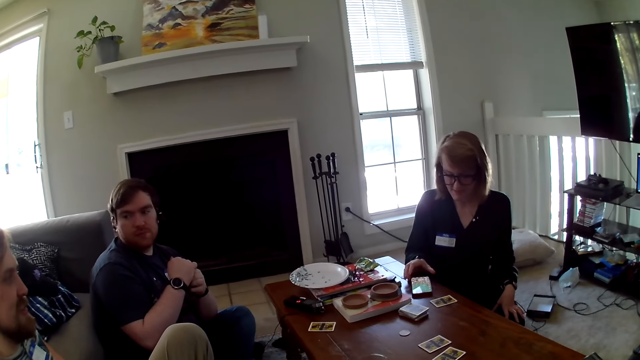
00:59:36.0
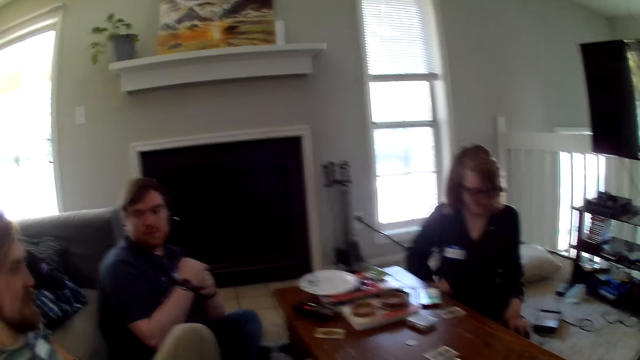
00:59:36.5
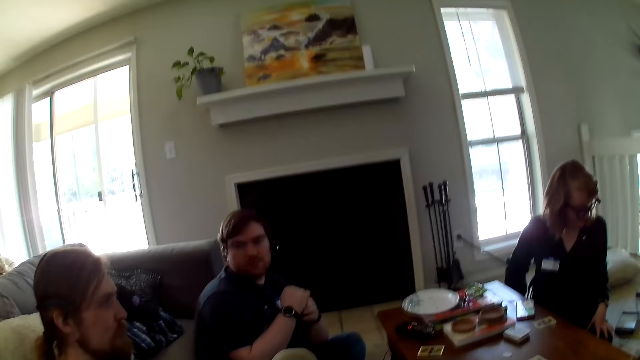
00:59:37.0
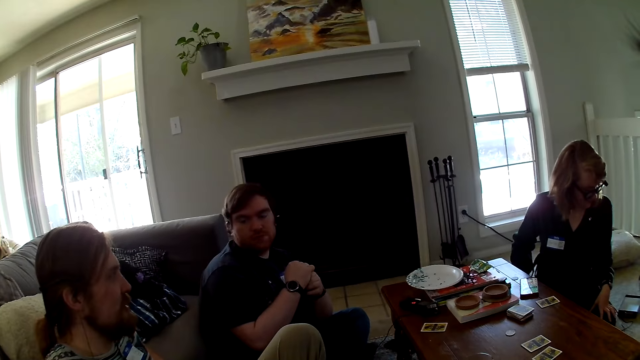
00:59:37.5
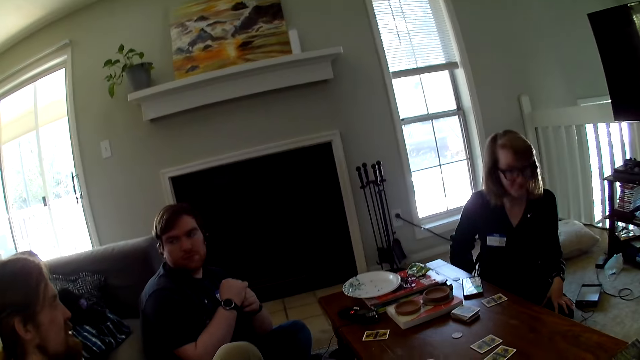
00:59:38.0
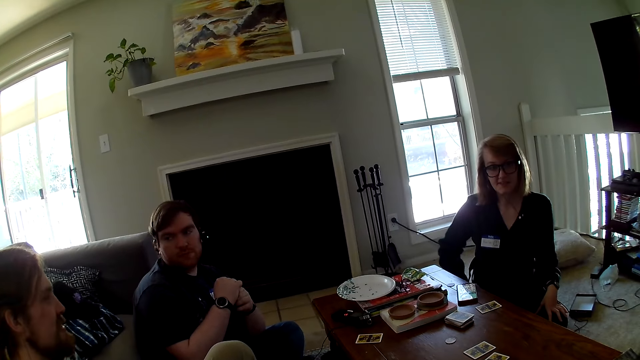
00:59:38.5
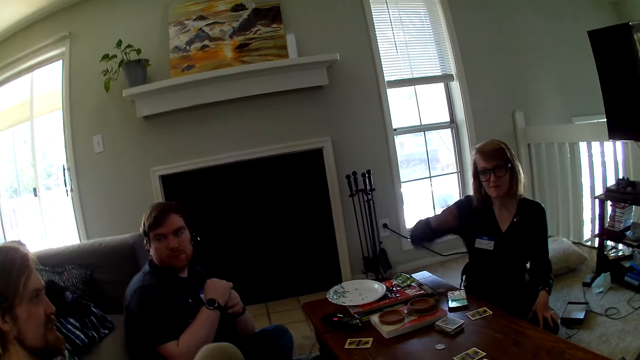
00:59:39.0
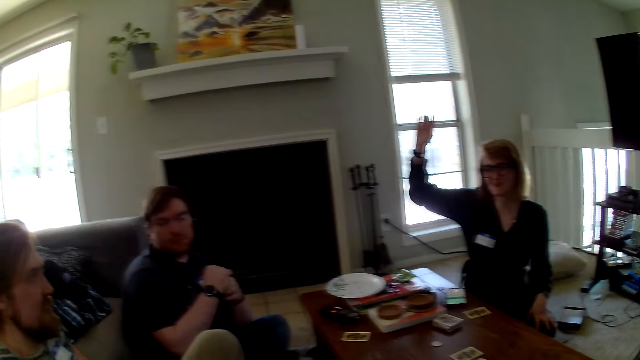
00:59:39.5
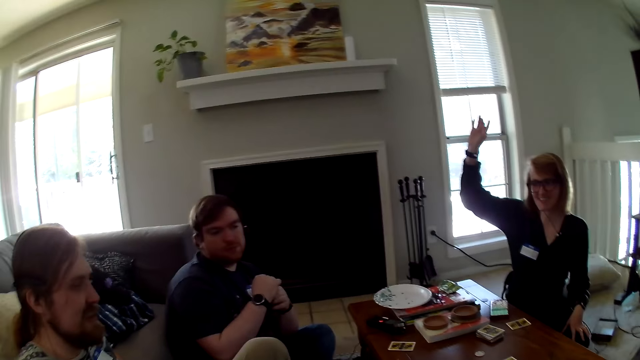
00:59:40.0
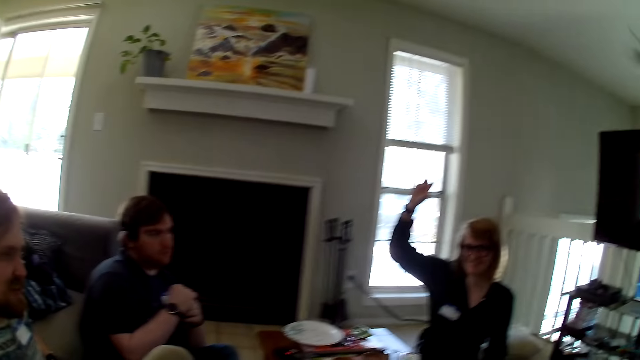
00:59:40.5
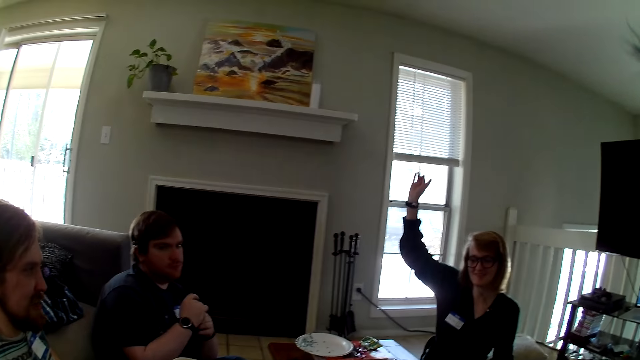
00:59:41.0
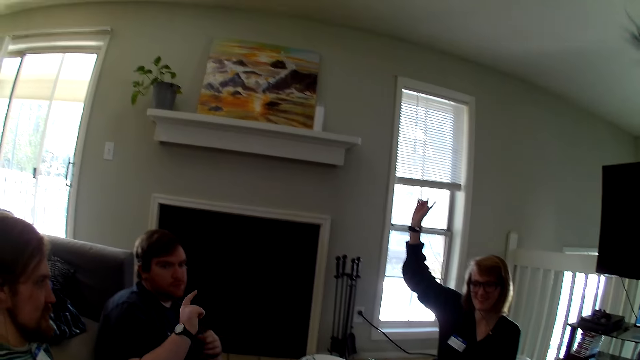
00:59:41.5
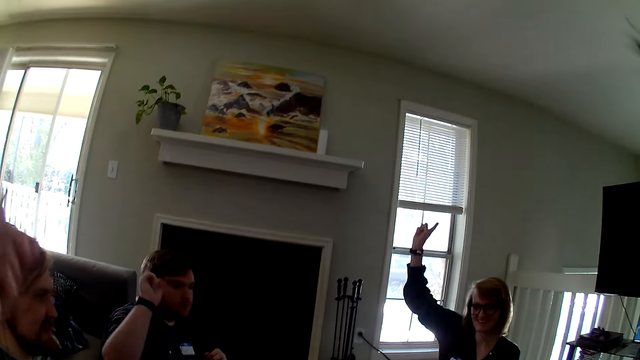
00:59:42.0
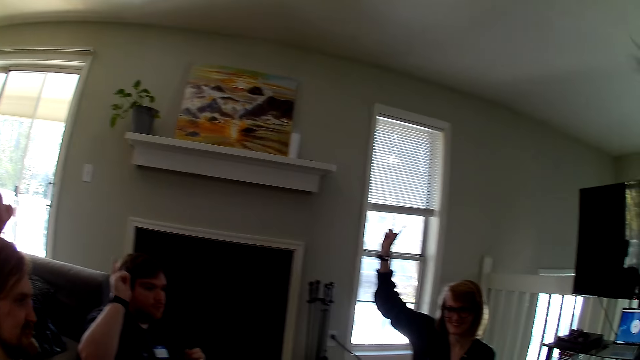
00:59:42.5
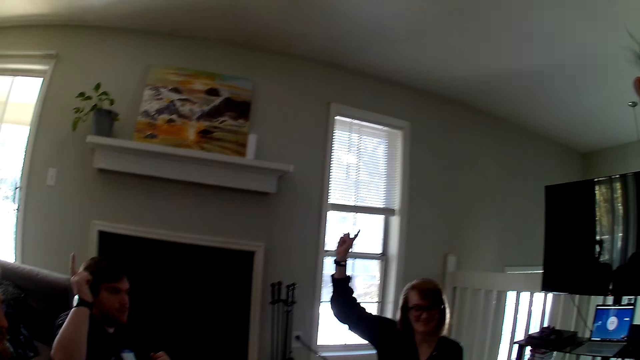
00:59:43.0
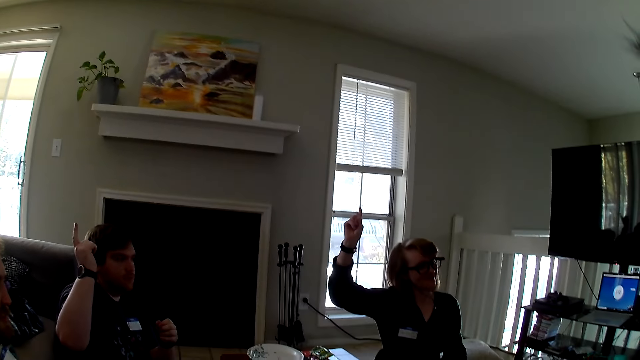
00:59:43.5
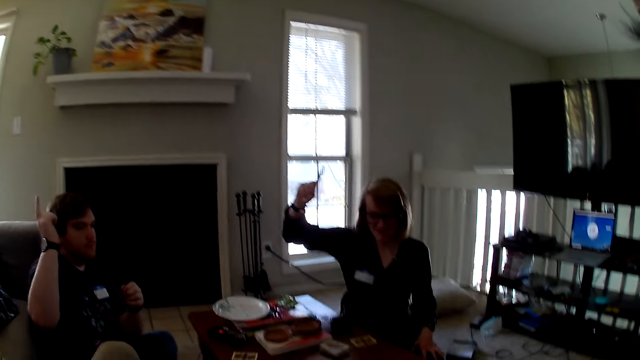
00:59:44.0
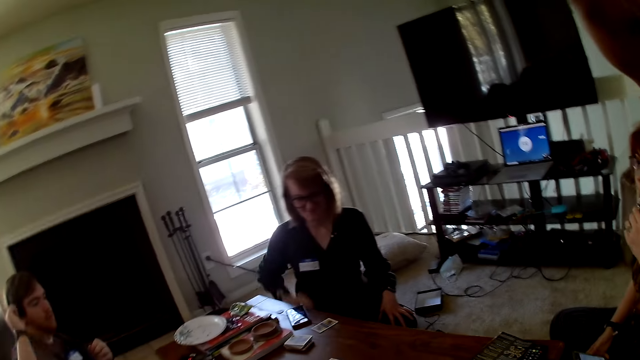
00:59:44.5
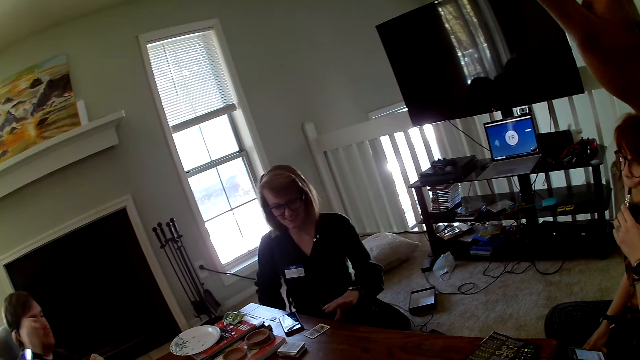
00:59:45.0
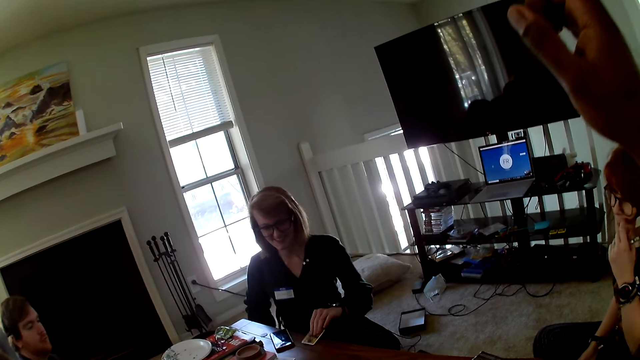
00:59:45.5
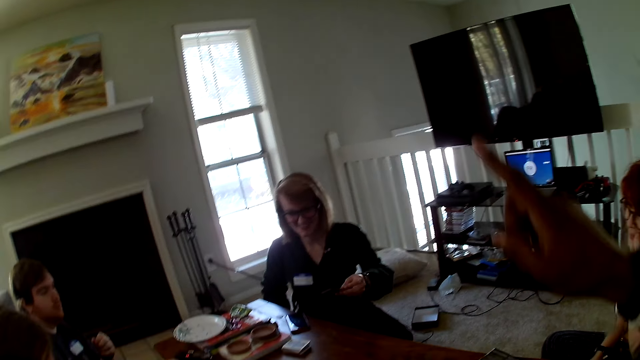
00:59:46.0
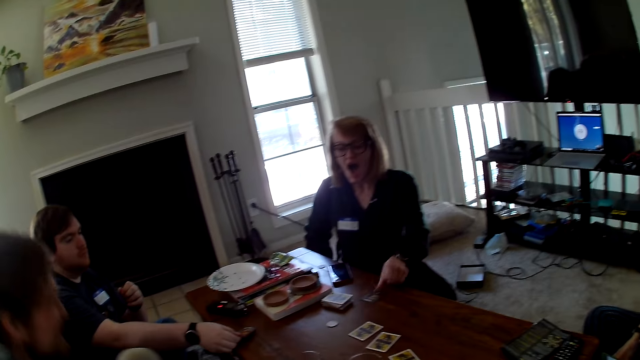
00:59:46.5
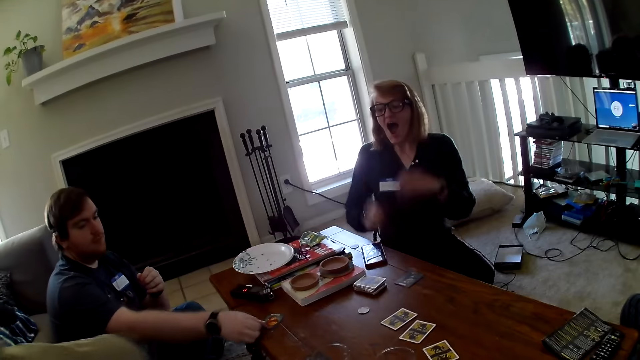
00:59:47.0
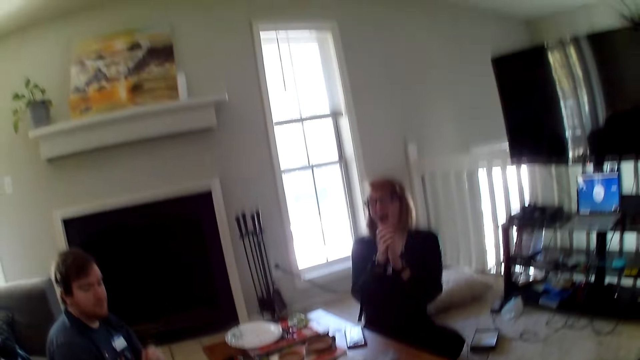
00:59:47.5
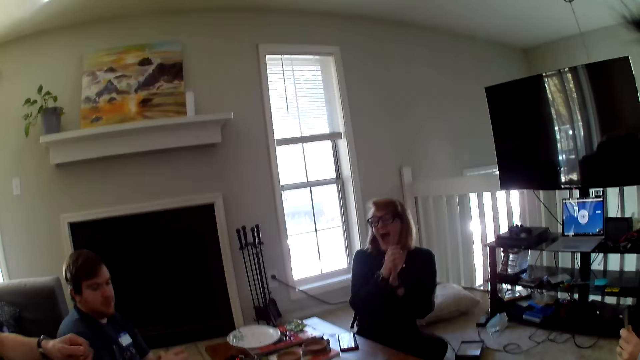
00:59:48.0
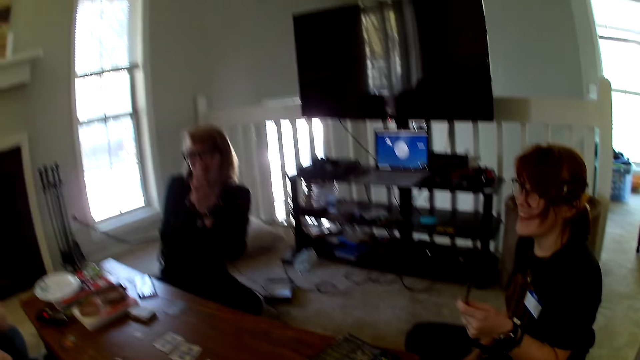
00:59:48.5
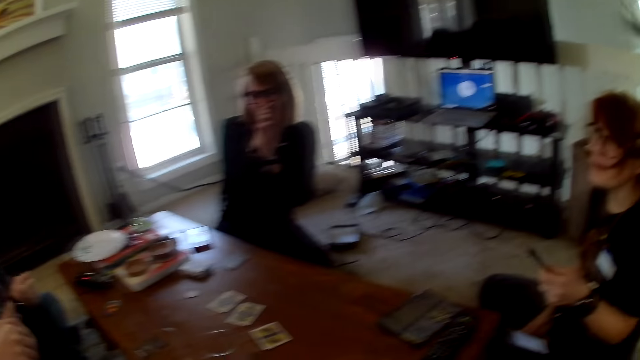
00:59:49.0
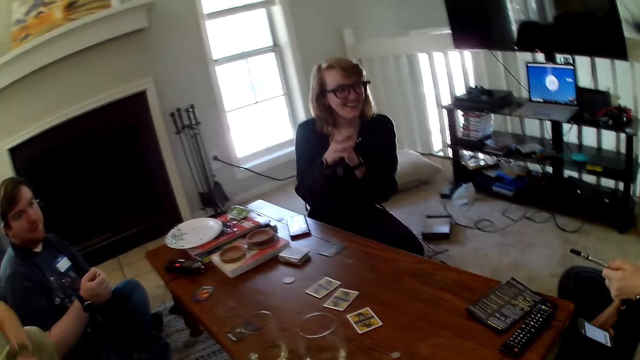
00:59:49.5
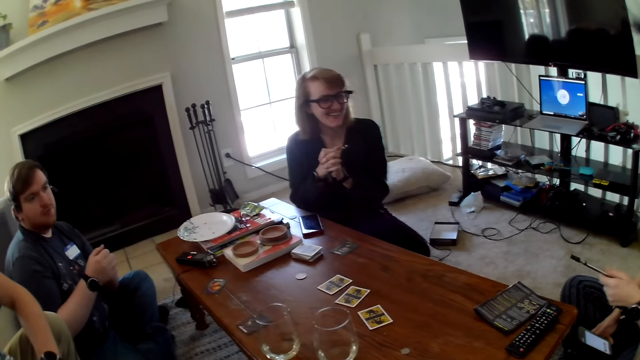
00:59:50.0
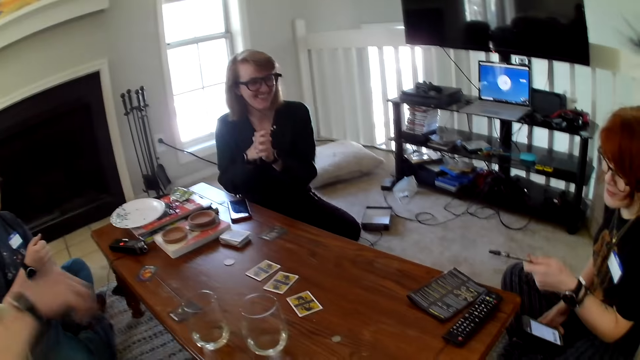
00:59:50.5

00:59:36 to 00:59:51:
A person raises her hand. A woman raises a hand. A man and another man raise hands. The person picks up a card. The camera wearer raises a hand. The person places down a card and claps her hands. The camera wearer interacts with the two men, the woman and another person.

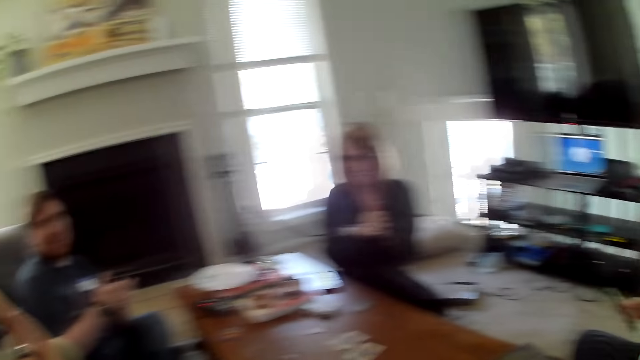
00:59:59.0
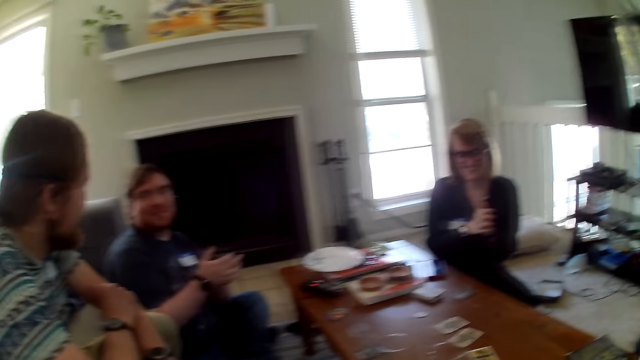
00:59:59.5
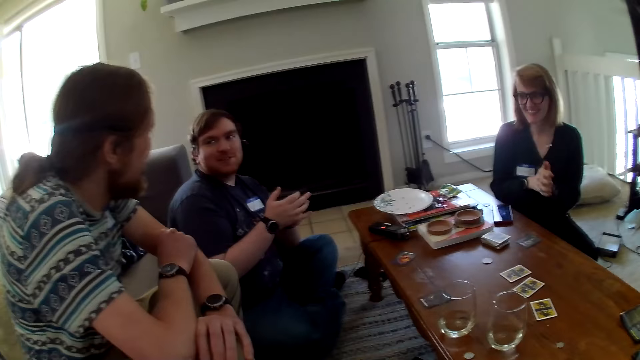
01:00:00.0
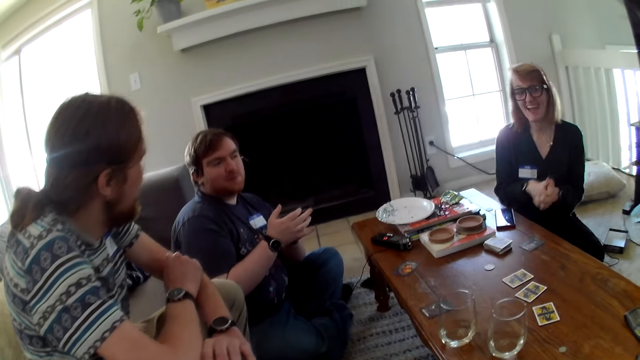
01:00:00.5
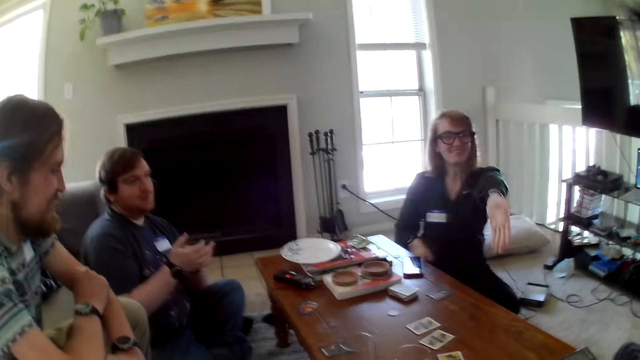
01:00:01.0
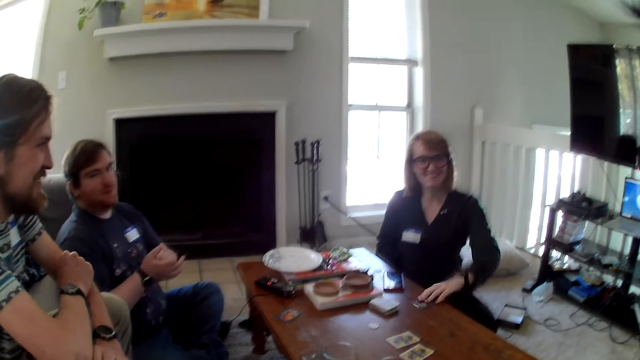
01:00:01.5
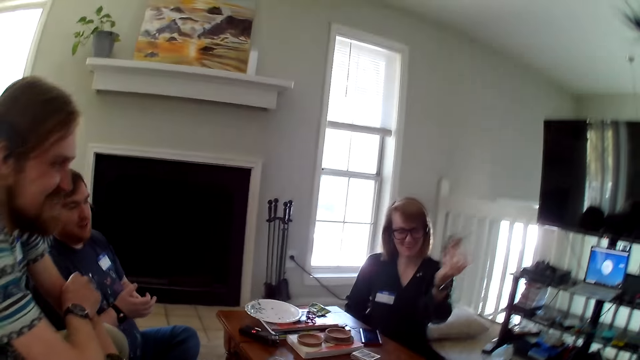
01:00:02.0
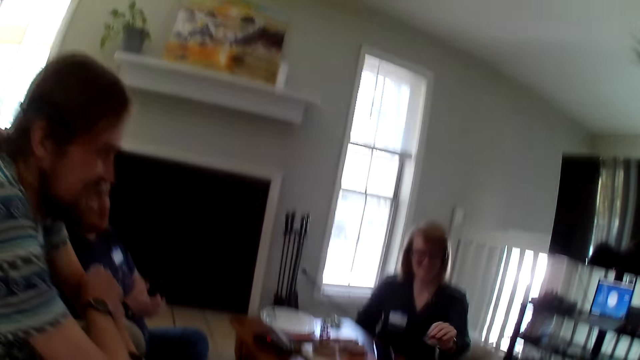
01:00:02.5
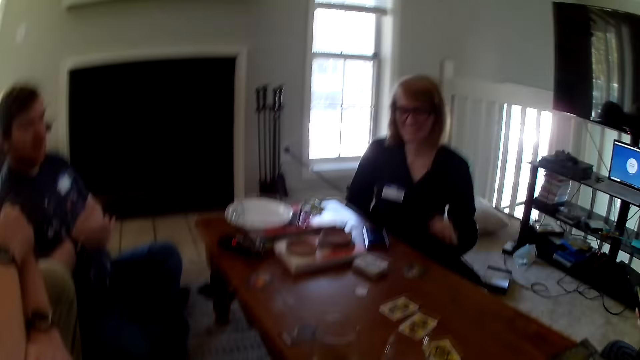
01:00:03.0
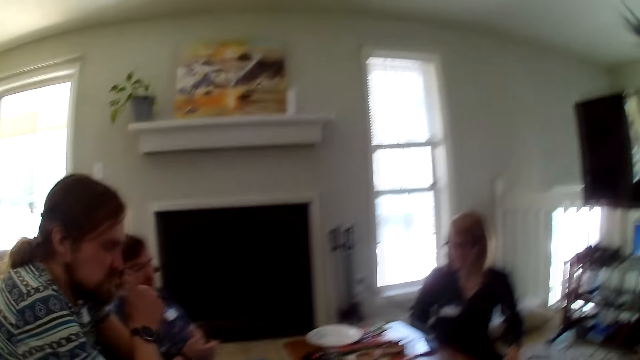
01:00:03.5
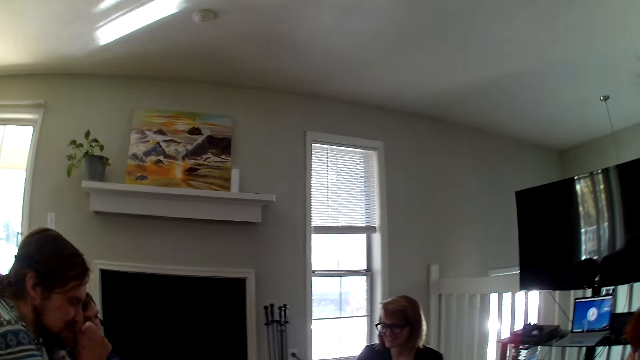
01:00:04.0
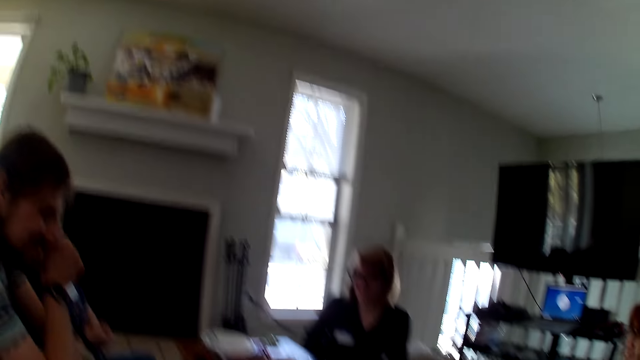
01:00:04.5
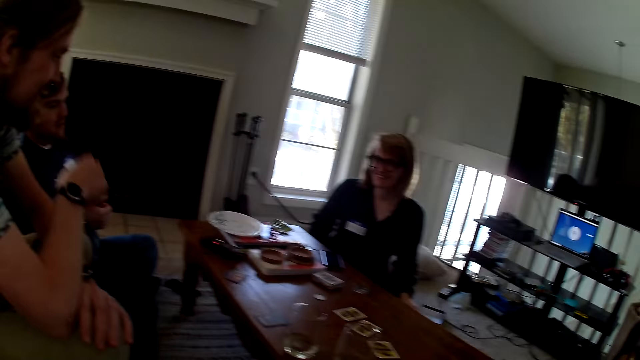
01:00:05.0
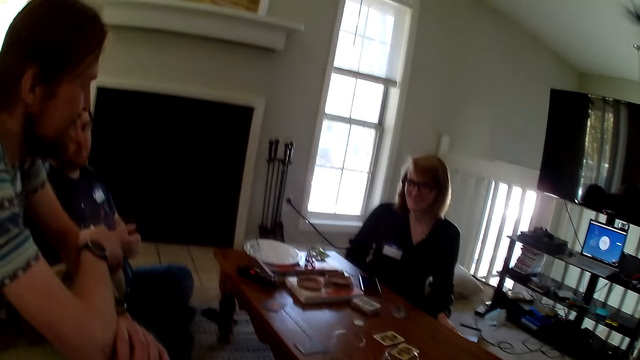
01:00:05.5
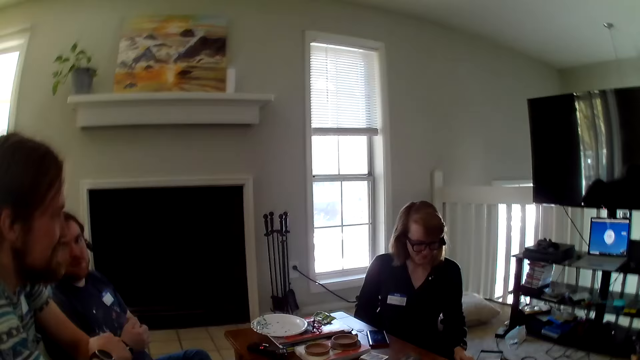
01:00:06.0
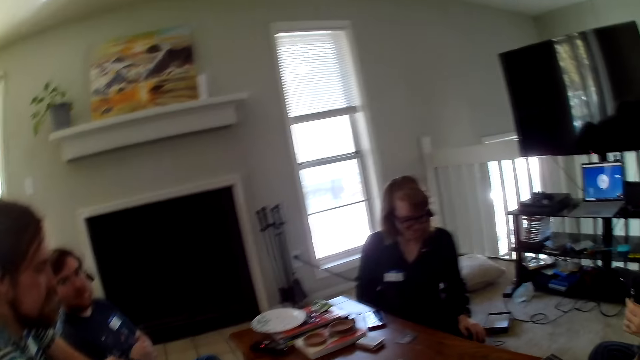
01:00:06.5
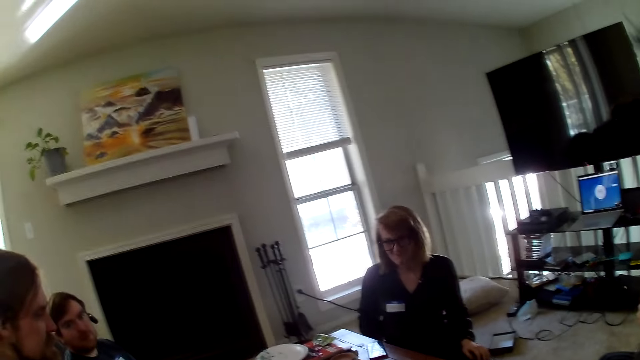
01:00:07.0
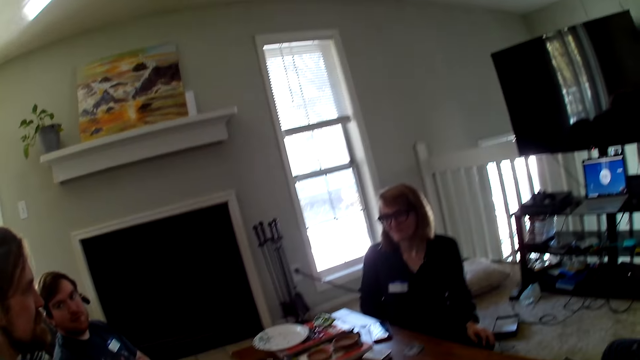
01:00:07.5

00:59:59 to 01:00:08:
A person picks up a card. The person places down the card.
